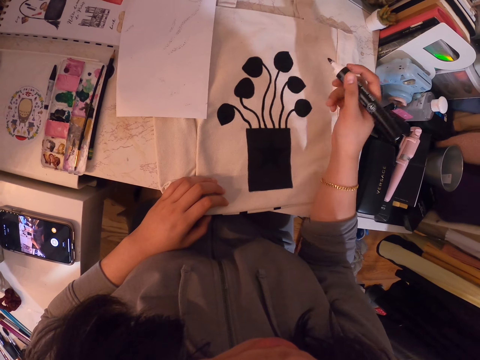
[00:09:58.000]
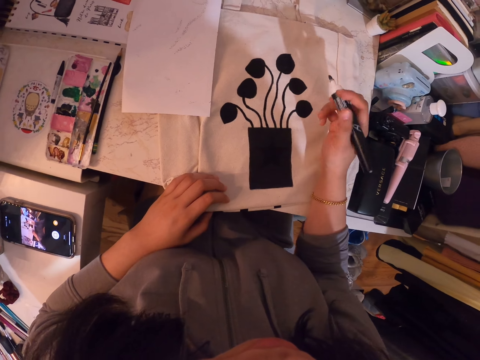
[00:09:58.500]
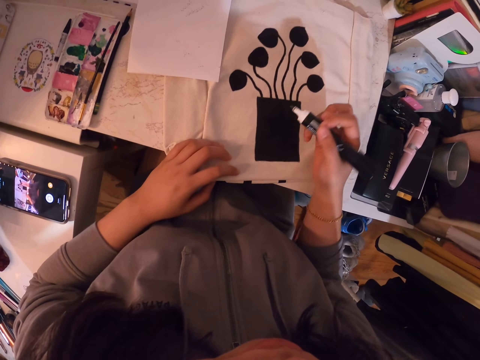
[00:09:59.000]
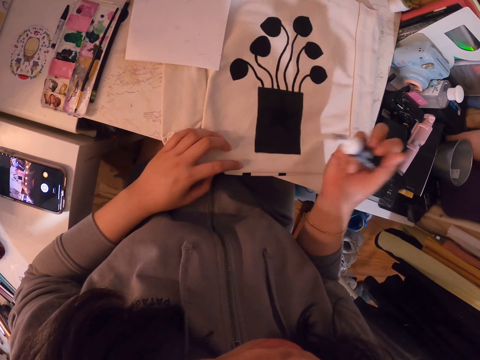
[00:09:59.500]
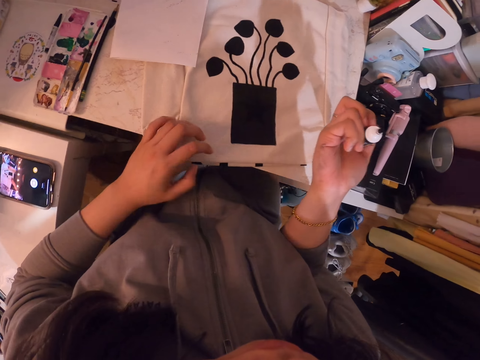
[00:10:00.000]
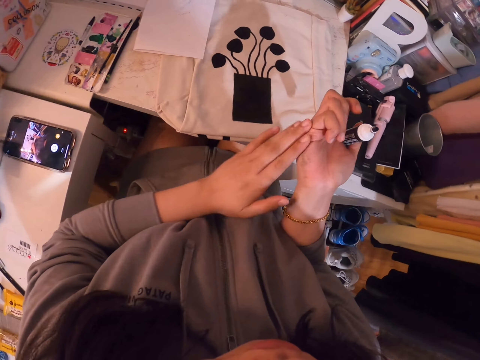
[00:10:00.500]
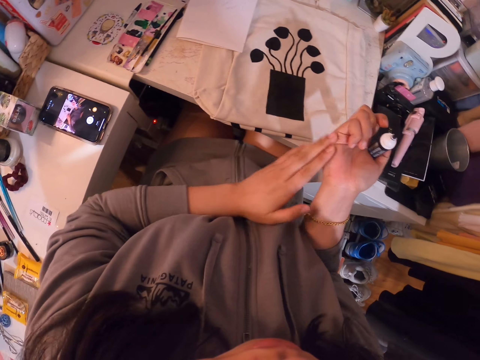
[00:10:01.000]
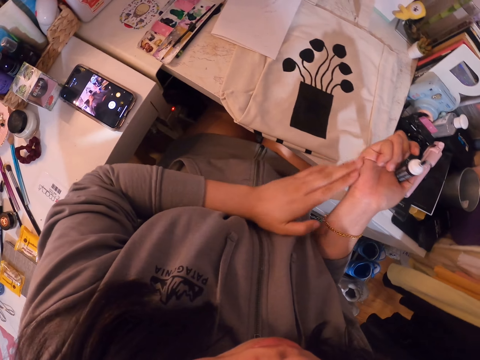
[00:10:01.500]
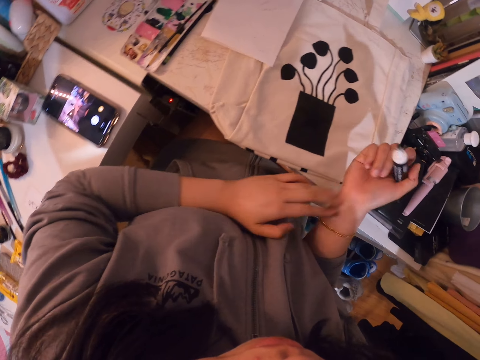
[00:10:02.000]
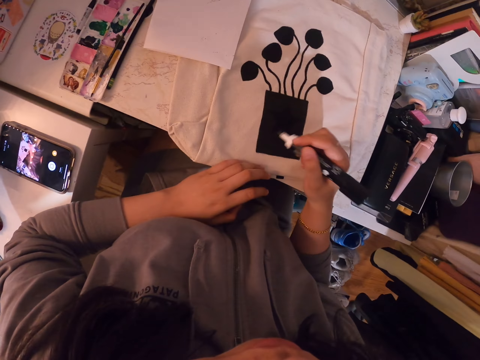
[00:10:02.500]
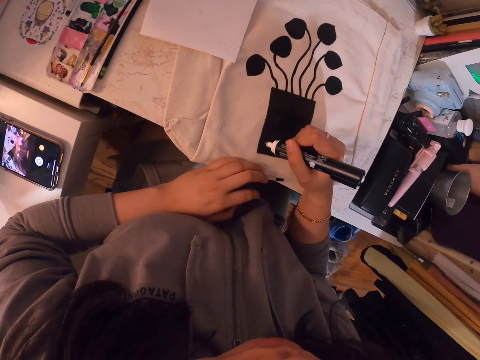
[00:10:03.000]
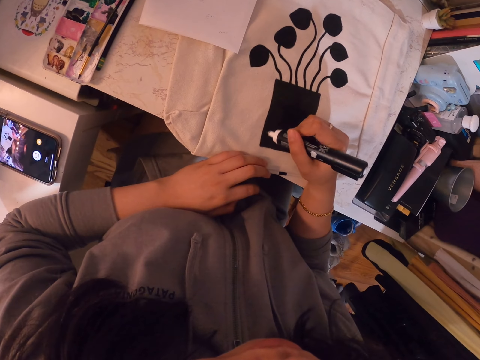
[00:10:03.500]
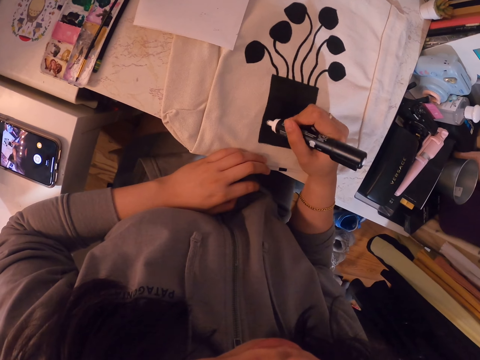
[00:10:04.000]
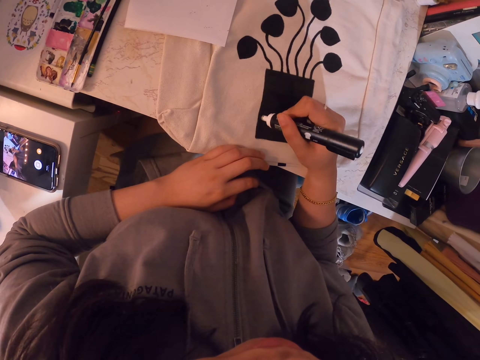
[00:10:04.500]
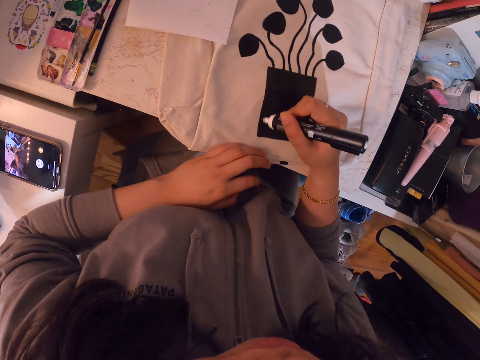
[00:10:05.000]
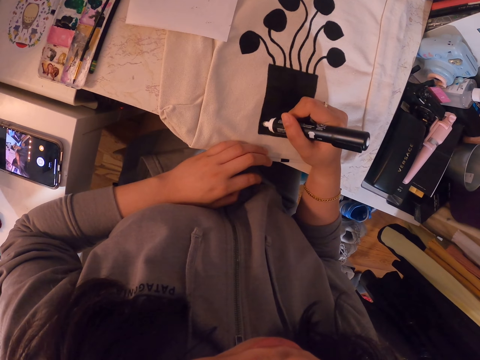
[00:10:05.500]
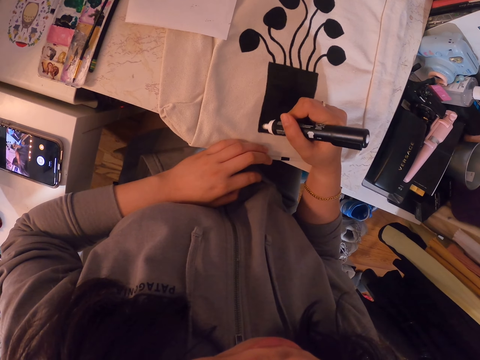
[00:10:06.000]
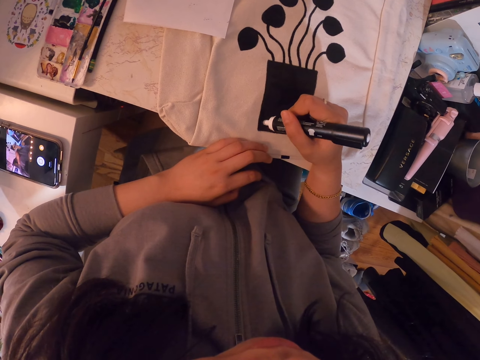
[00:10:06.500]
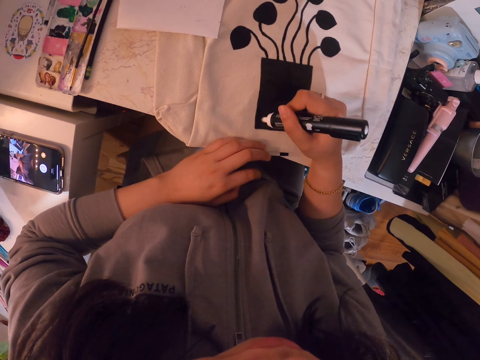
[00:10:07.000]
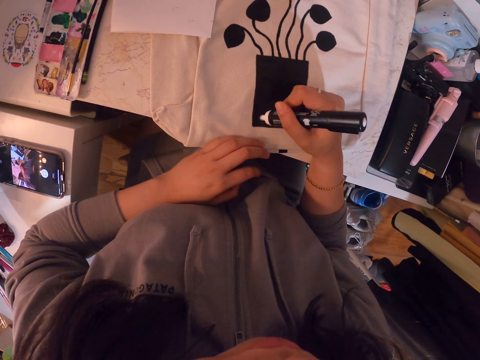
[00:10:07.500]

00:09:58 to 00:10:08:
The camera wearer stops to paint. He wipes ink on his hand. He draws a flower on the bag with a marker pen.

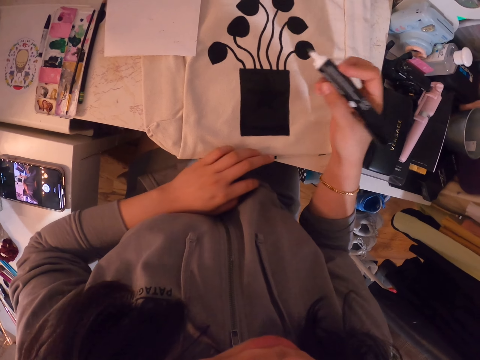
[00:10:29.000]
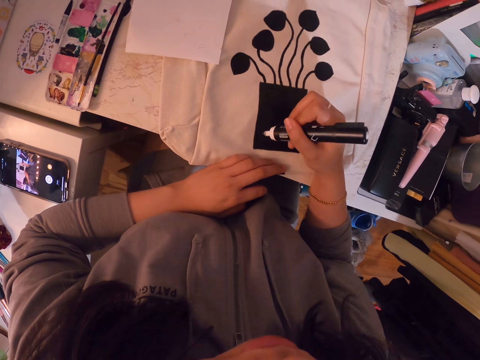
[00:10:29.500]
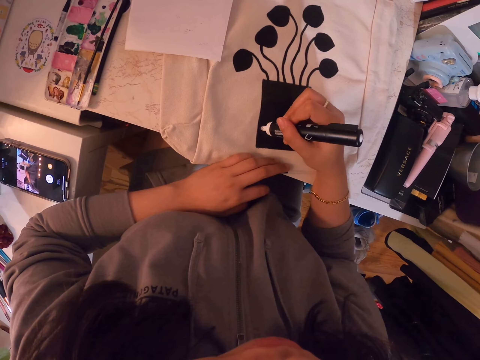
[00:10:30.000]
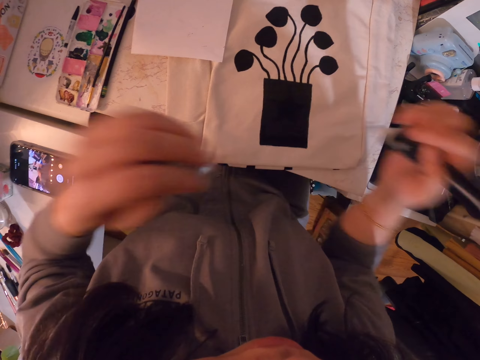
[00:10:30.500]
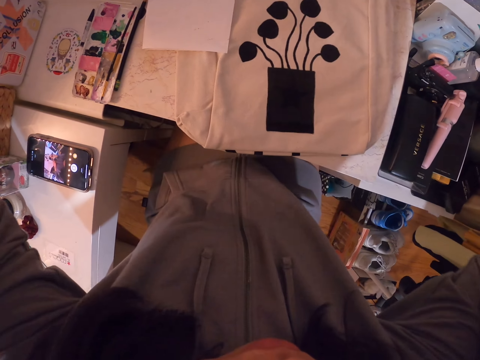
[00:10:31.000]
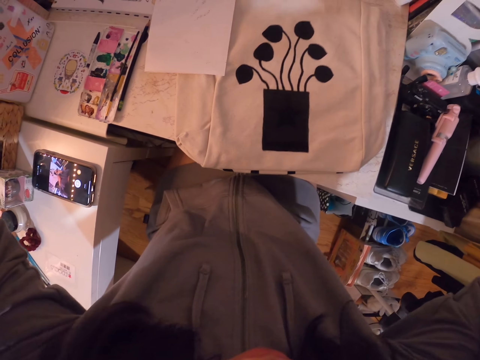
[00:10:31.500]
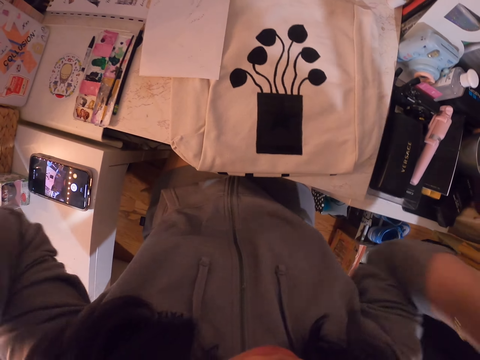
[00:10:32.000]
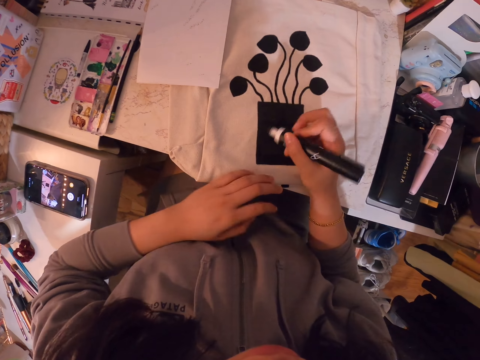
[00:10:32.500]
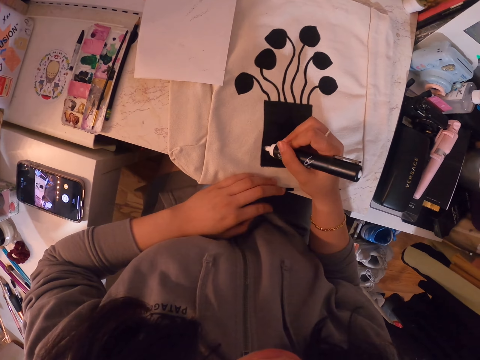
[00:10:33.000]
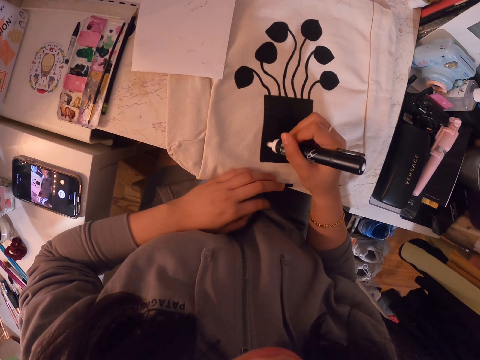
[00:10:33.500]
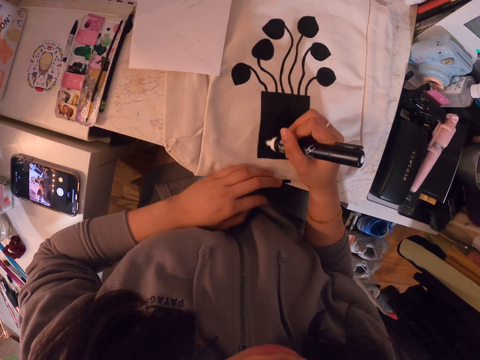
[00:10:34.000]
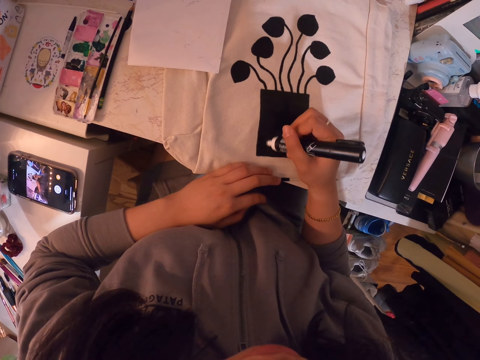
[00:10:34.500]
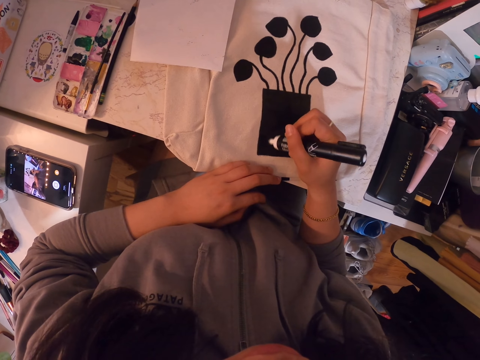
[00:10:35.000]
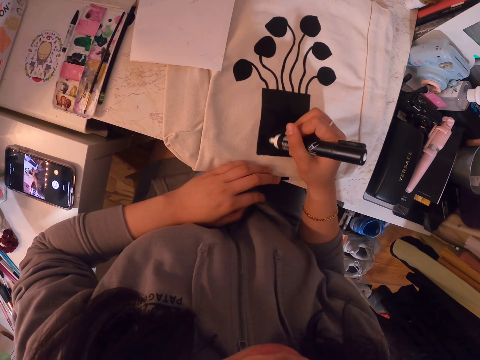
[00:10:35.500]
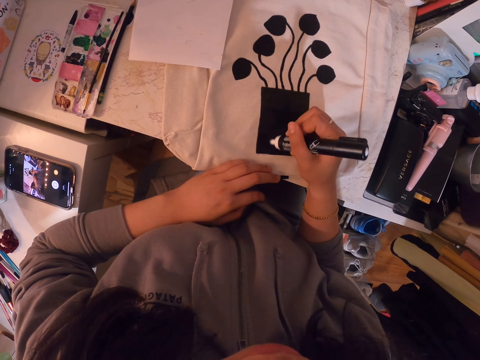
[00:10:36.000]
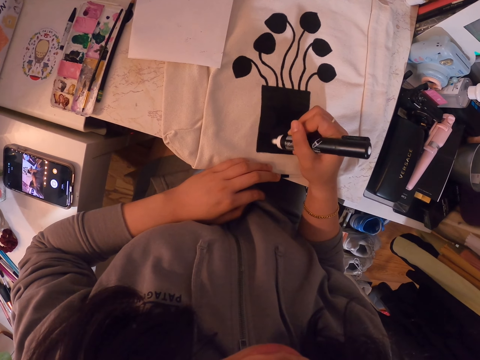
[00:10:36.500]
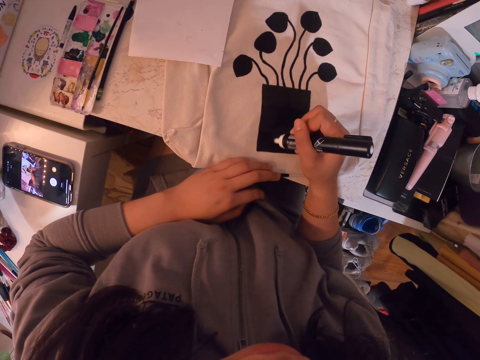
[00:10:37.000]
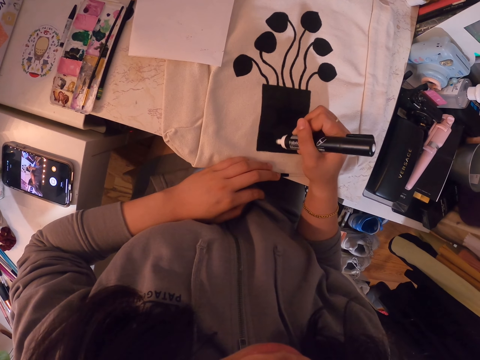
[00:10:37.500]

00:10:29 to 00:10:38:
The camera wearer touches the camera. They adjust the camera. They draw a flower on the bag with a marker pen.

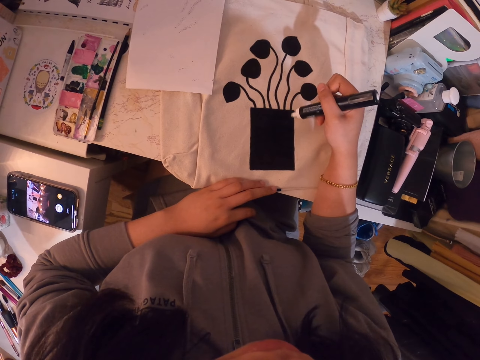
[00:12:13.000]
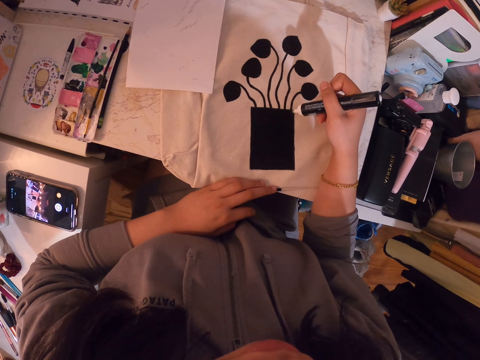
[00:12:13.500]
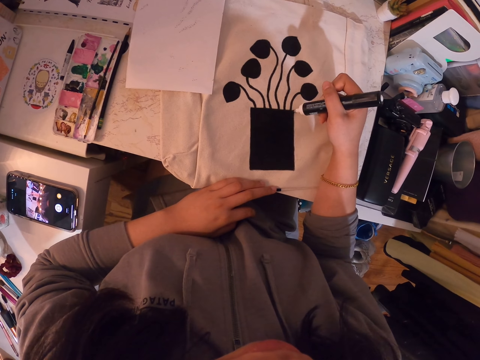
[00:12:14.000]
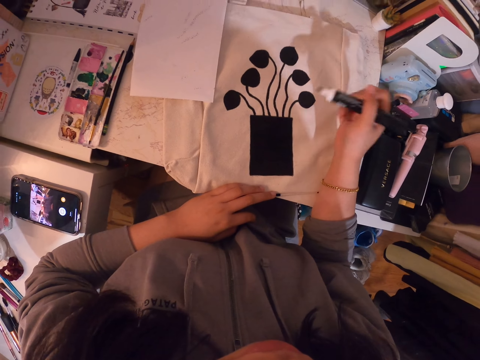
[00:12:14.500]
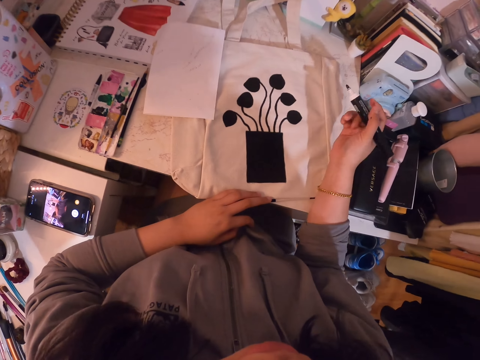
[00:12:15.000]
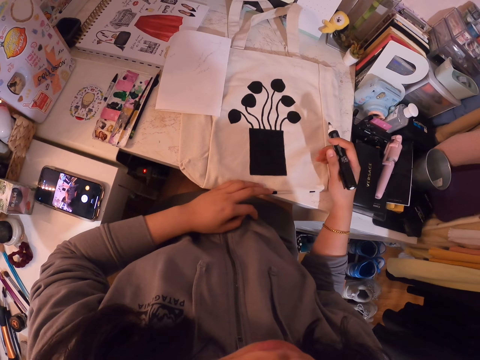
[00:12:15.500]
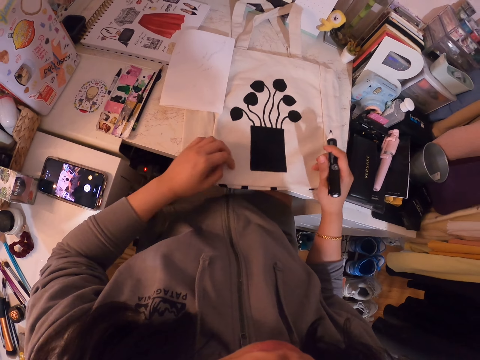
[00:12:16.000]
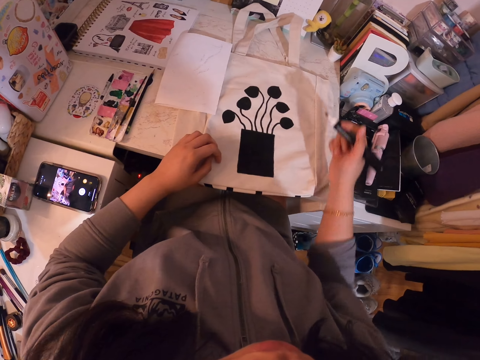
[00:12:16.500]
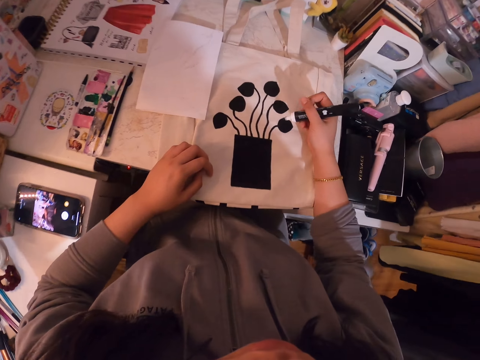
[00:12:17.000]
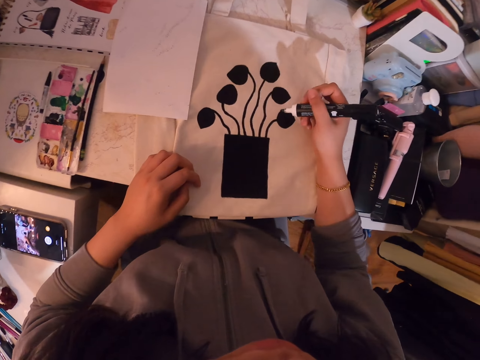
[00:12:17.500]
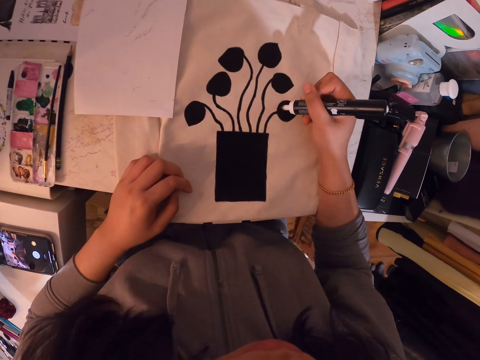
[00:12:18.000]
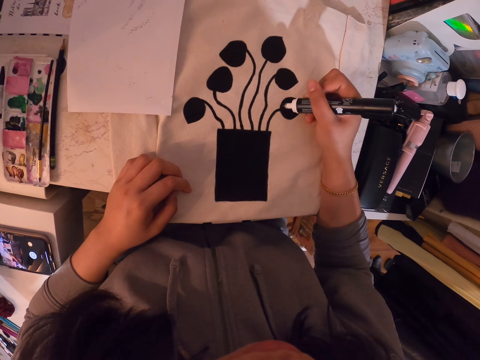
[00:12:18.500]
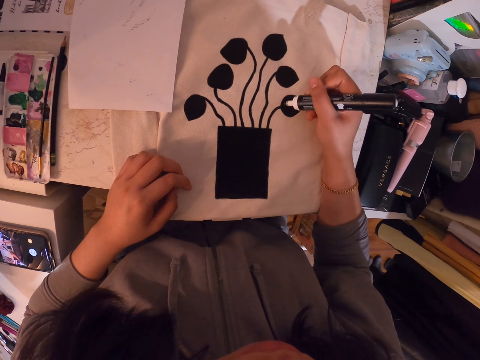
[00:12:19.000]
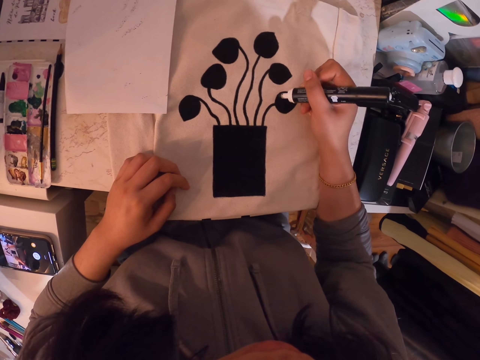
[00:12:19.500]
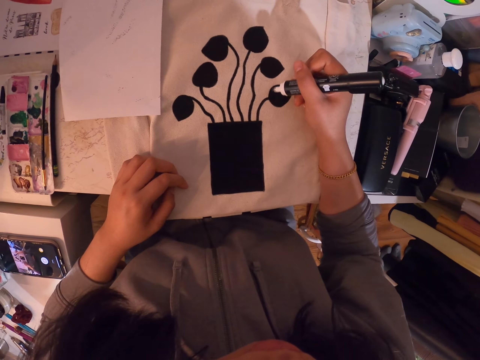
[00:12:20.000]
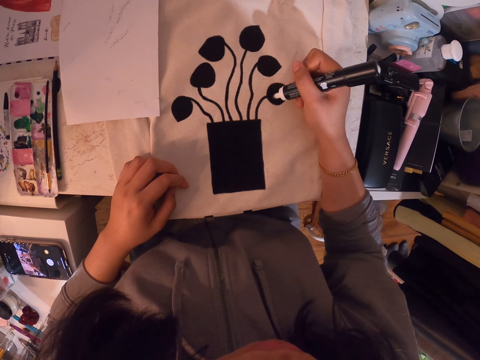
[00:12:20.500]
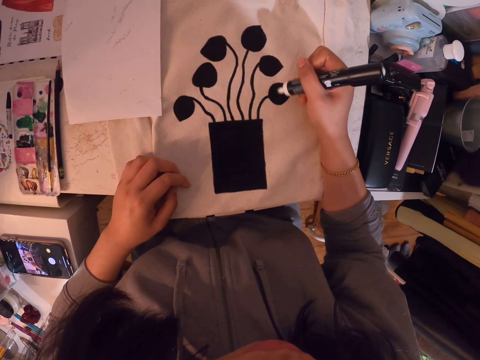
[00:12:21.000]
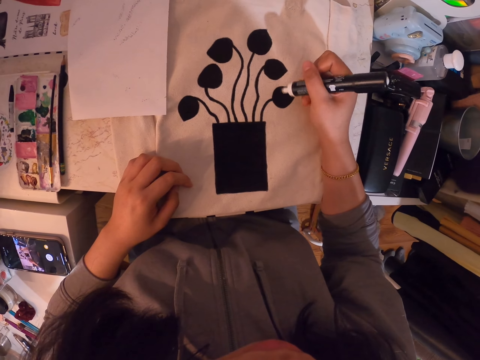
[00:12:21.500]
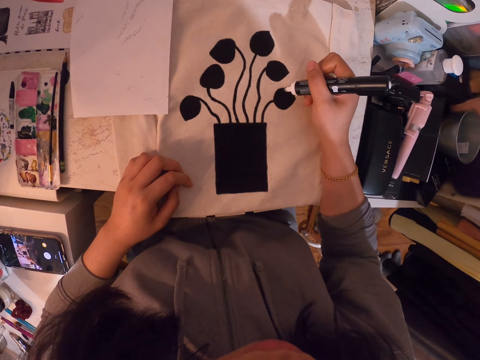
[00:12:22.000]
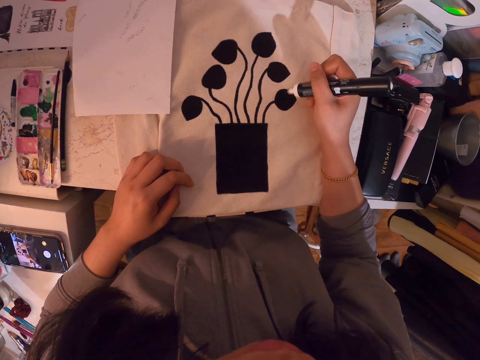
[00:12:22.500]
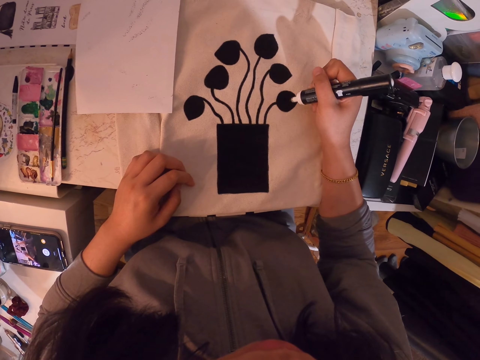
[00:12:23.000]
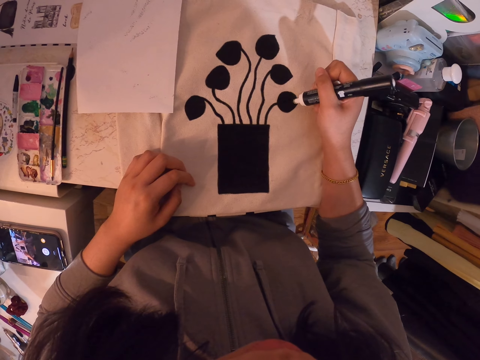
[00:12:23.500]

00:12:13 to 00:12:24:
The camera wearer stops to paint. They adjust the bag. They draw a flower on the bag with a marker pen.
